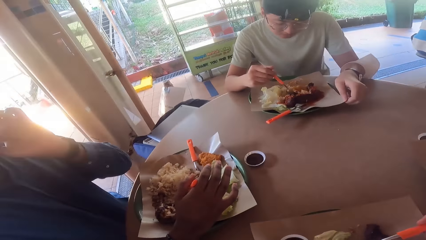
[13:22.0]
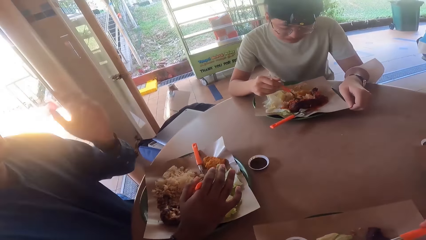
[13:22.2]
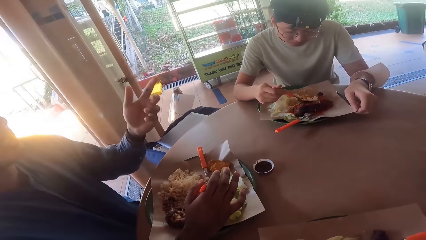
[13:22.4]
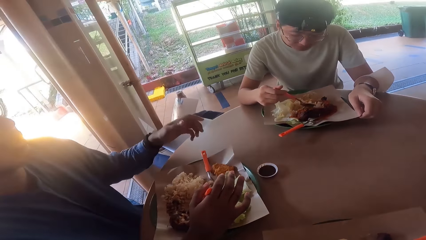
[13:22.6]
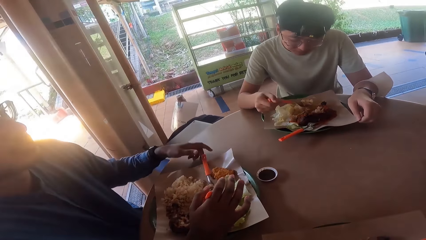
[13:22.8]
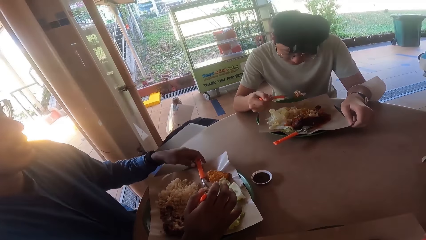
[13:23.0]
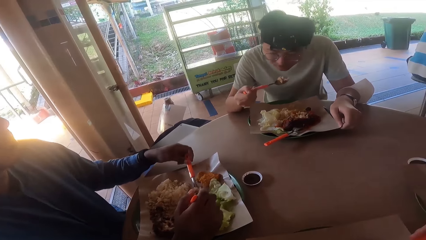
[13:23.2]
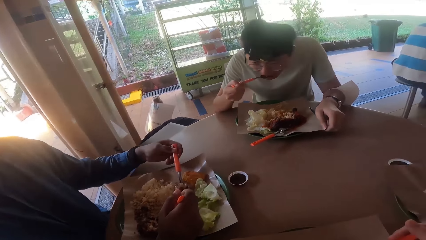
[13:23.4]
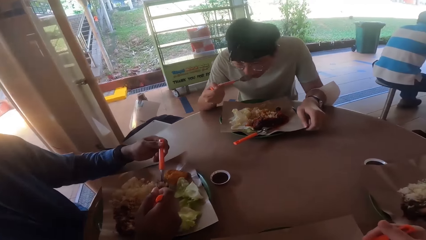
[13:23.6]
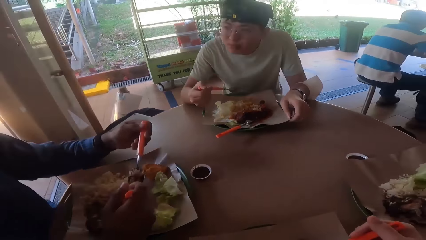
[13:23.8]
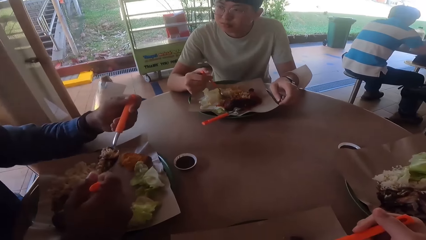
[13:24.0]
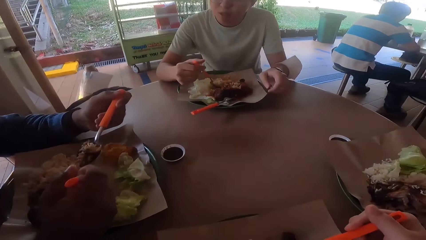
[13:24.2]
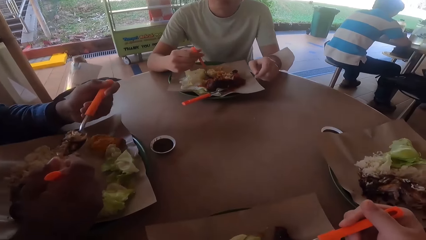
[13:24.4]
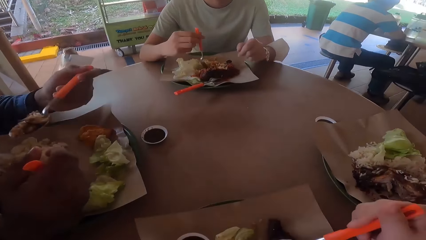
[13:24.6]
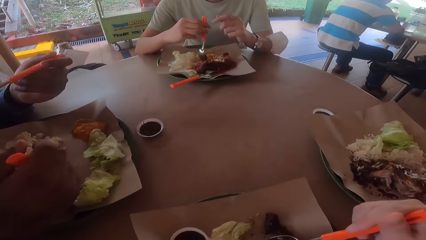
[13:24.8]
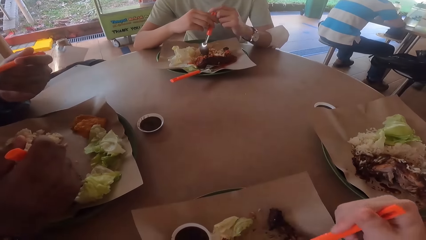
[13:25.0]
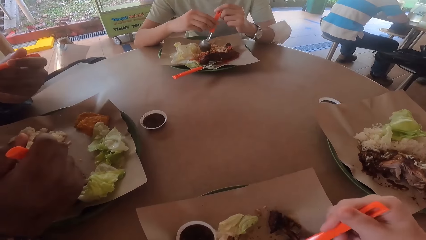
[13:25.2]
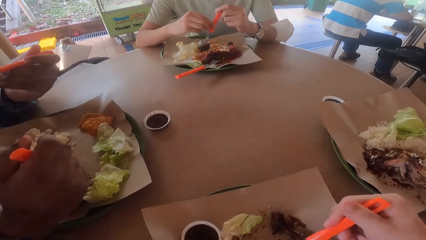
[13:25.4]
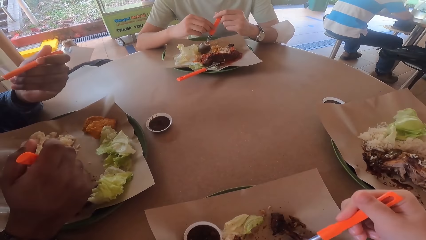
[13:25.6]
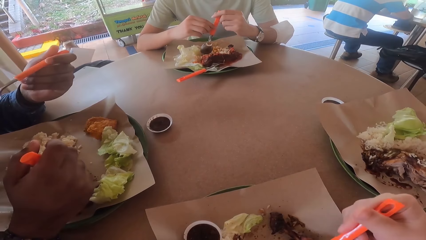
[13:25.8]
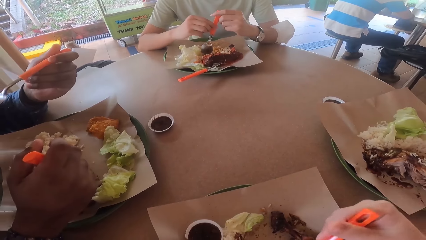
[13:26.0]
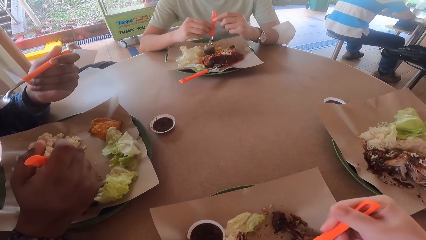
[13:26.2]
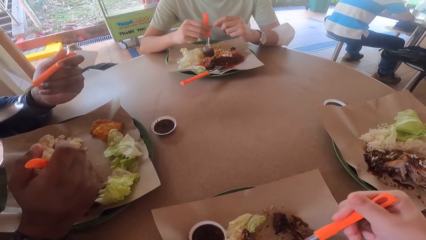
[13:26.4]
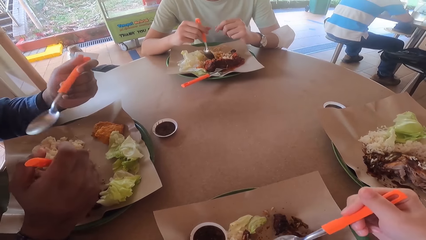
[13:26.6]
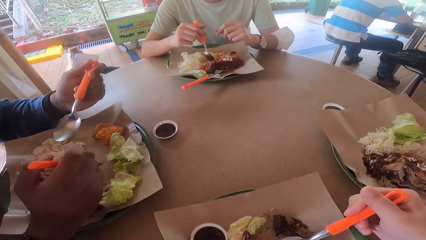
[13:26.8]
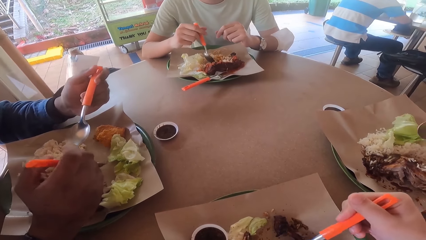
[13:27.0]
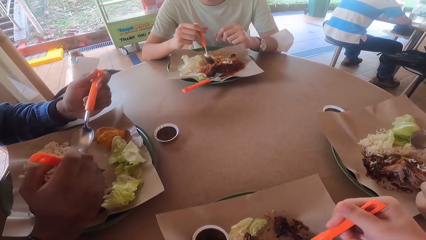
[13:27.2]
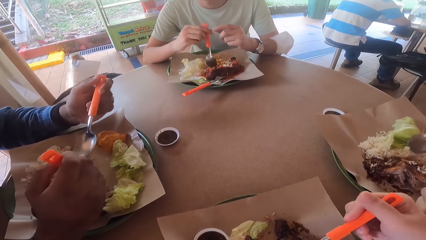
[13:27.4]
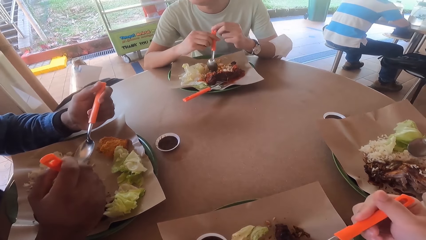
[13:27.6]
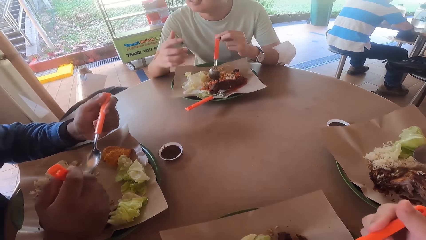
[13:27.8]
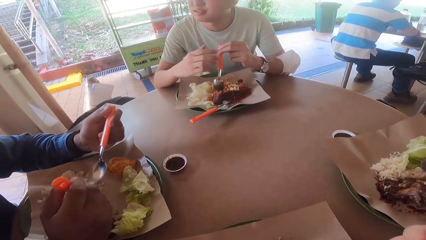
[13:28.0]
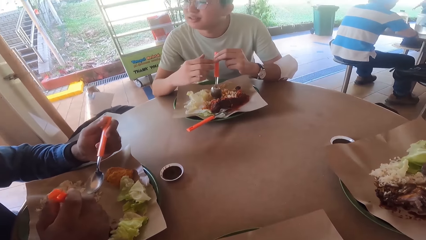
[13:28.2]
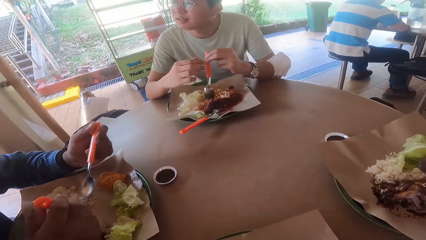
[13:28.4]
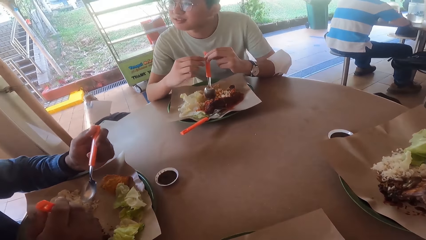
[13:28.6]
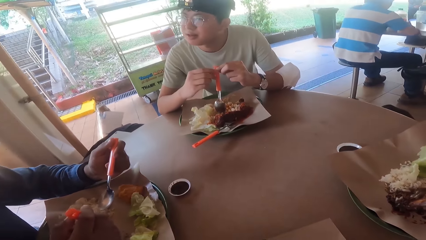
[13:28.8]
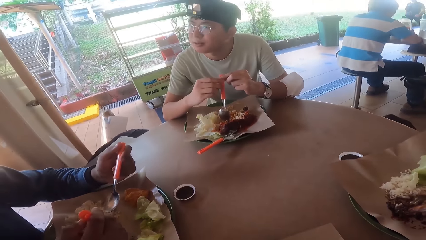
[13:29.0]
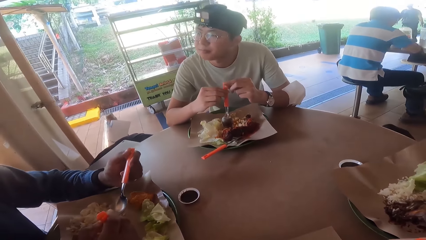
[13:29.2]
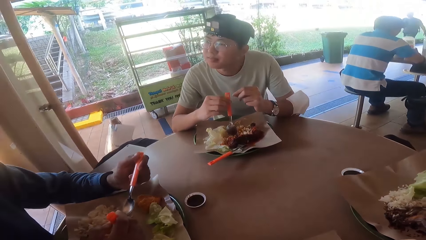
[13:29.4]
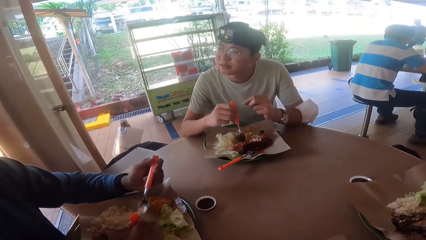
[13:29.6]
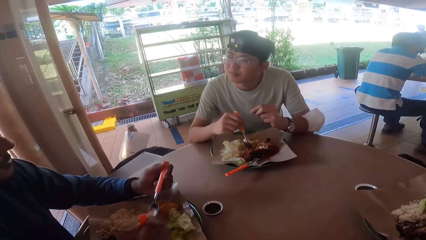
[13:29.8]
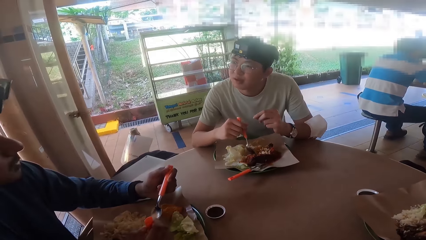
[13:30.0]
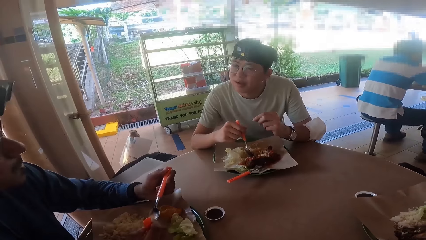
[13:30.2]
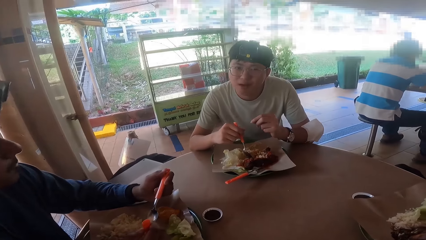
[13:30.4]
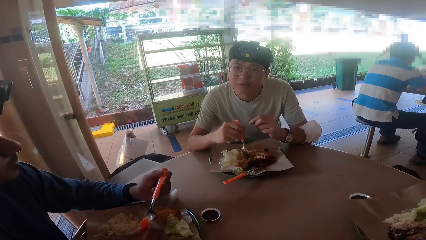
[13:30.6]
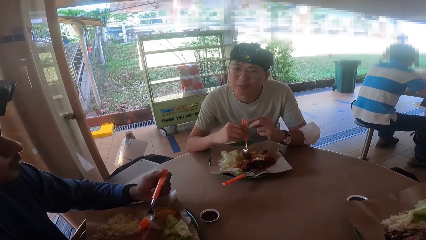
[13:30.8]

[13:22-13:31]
A man eats food from his plate. Another man eats food from his plate.

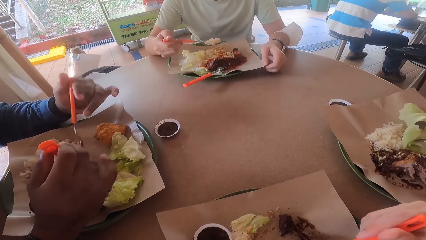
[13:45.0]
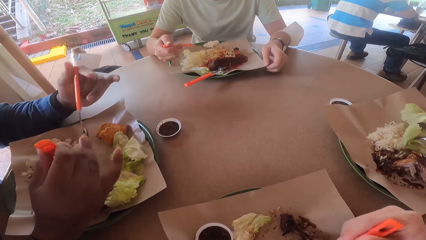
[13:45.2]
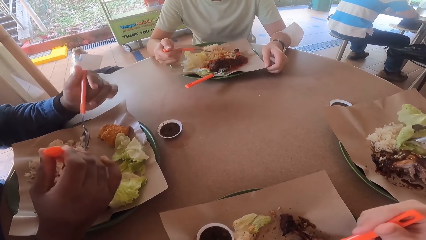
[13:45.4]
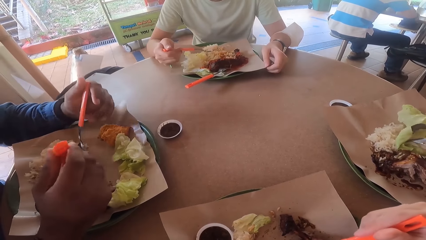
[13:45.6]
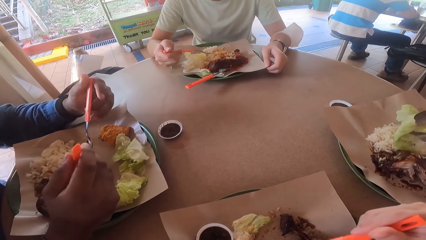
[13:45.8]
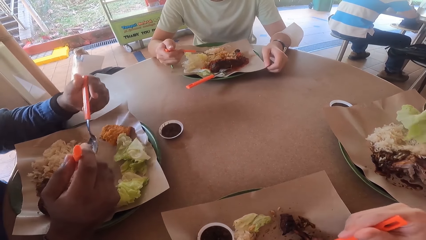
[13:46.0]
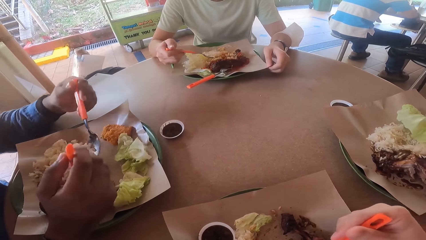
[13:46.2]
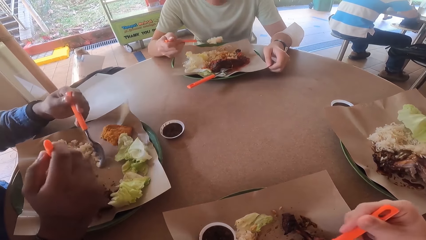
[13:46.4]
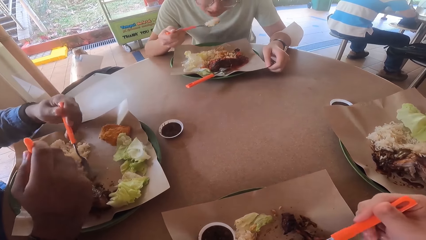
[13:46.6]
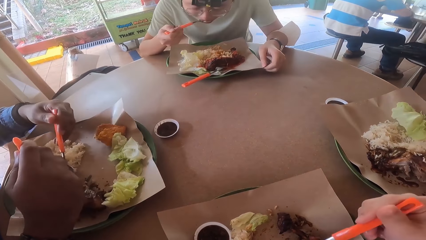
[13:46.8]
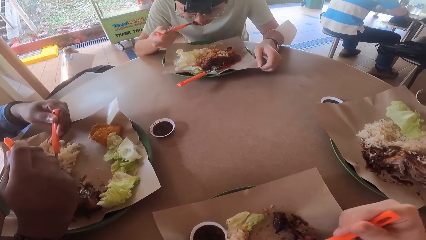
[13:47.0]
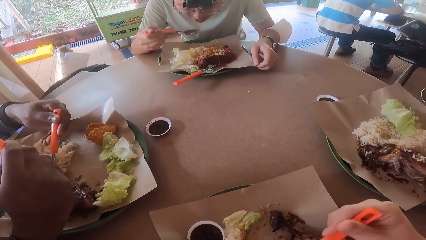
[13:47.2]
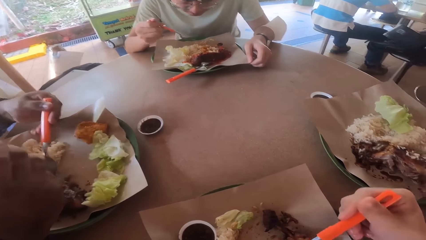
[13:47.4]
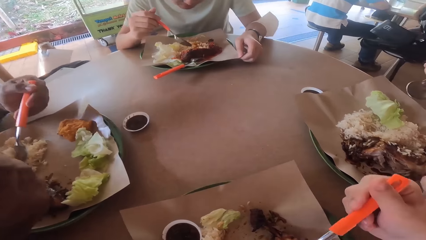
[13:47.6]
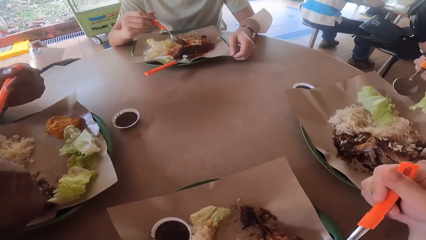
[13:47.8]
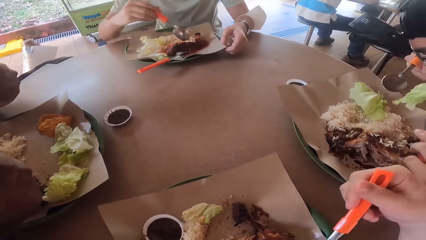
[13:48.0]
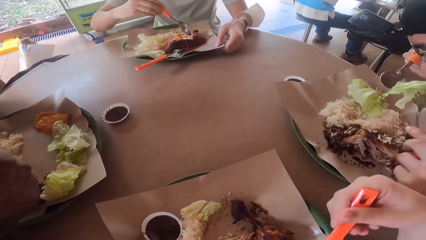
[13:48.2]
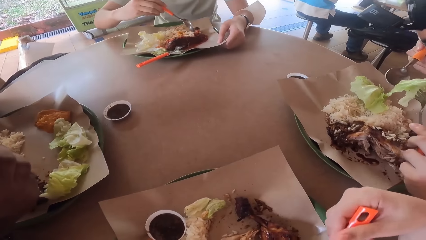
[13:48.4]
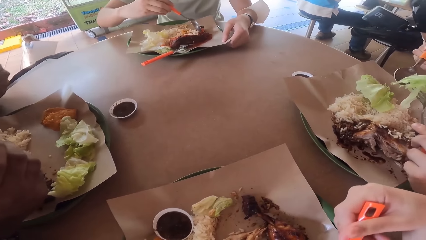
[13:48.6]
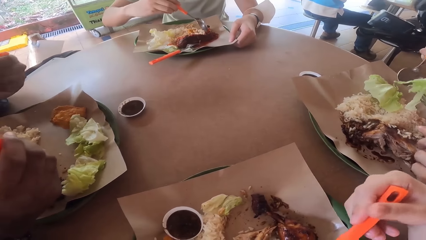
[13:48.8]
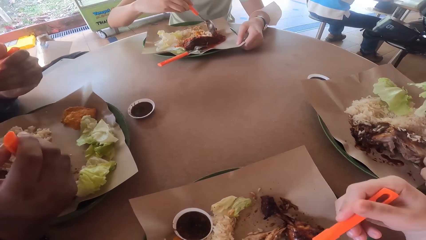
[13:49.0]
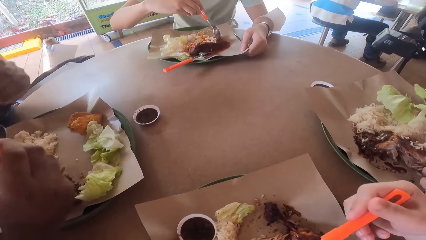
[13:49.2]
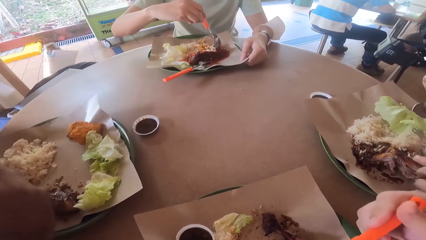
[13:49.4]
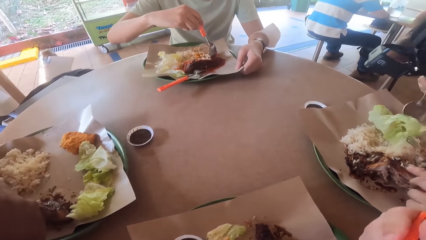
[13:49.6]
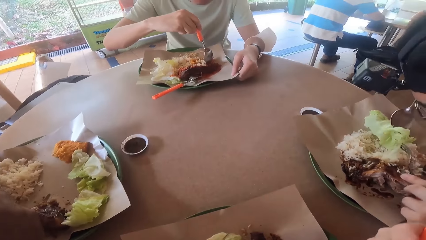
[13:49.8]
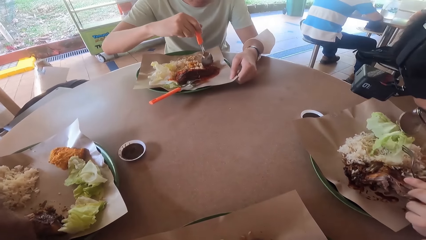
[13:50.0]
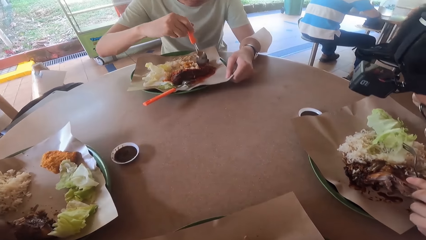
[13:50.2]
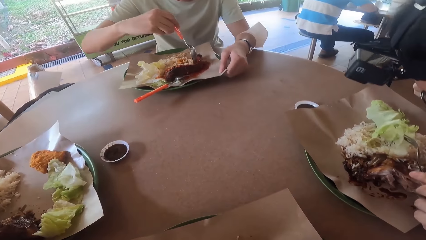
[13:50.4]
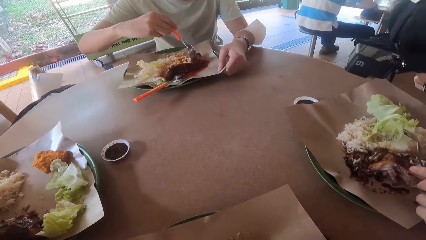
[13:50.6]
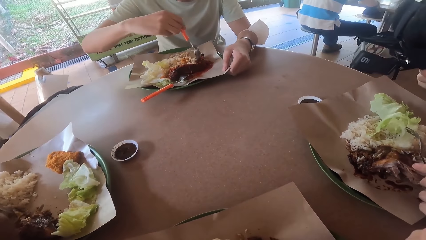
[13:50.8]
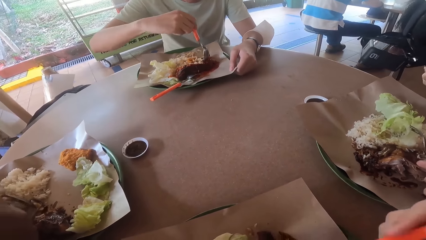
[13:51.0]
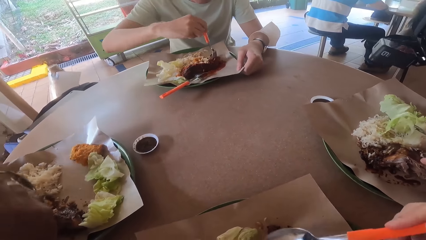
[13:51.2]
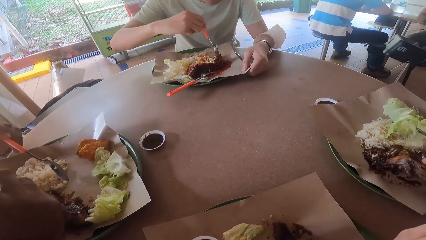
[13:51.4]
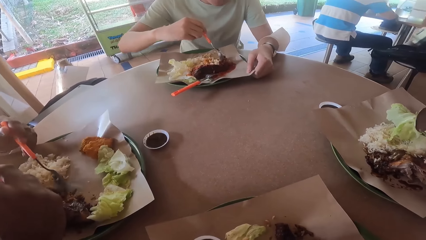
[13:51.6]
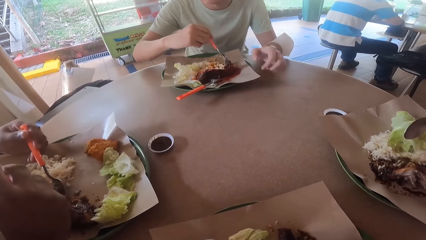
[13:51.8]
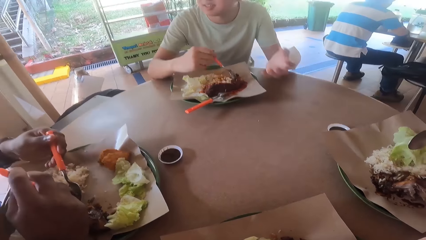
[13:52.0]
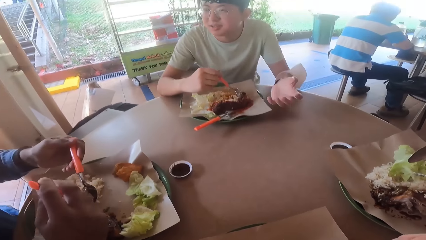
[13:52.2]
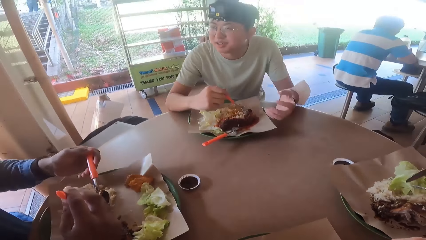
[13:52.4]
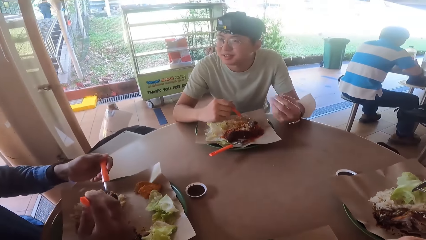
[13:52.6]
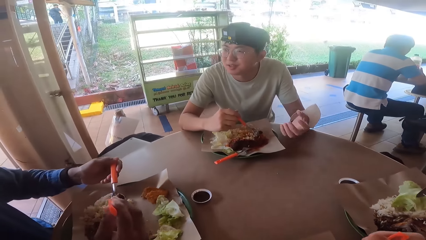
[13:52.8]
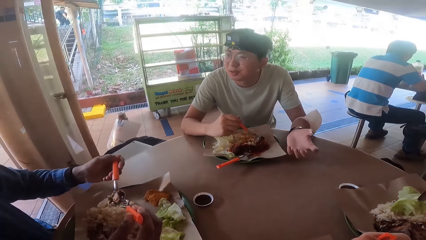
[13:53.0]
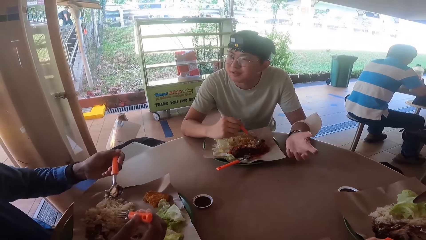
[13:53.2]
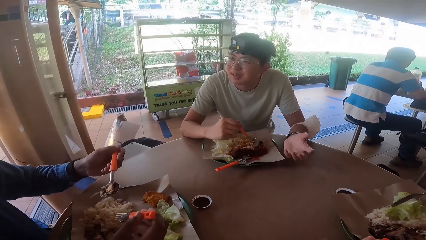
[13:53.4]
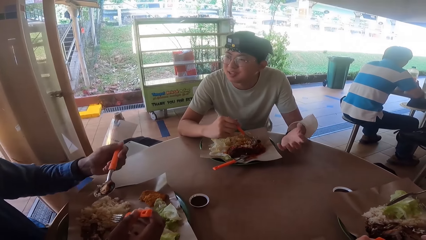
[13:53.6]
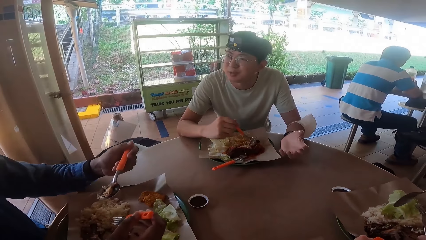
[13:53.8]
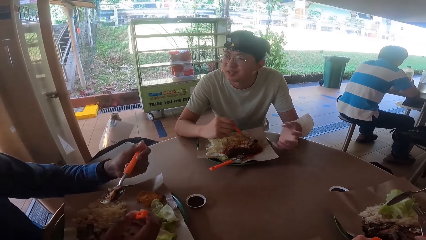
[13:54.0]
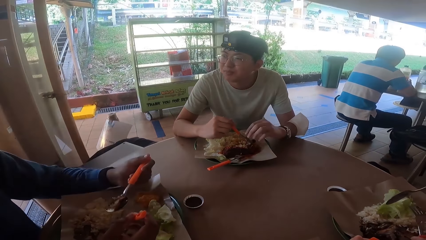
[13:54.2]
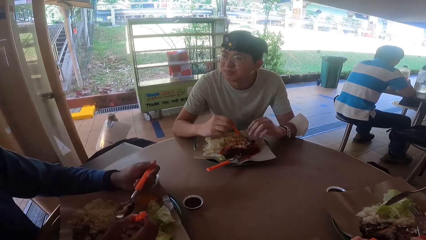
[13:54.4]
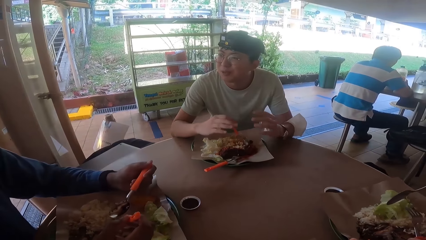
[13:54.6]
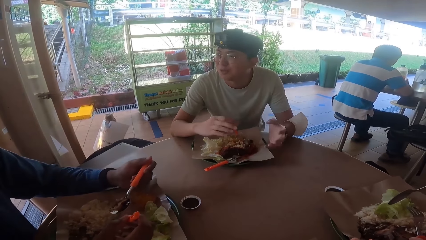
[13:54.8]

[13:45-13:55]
A man eats food from his plate. Another man holds a spoon and converses with a third man. The third man holds a spoon and fork.
